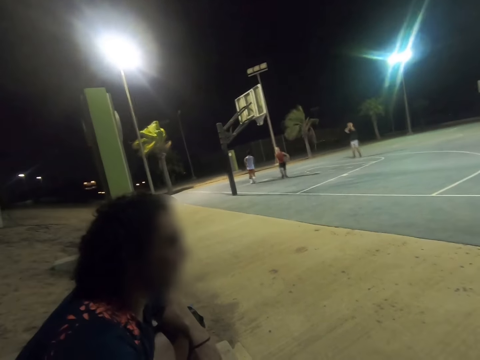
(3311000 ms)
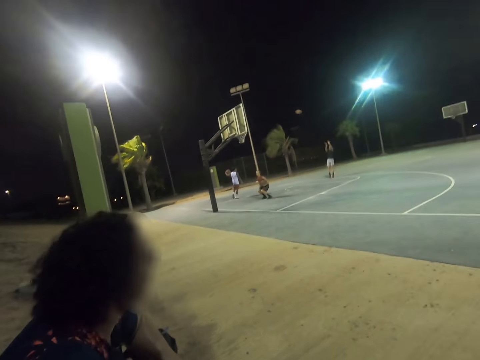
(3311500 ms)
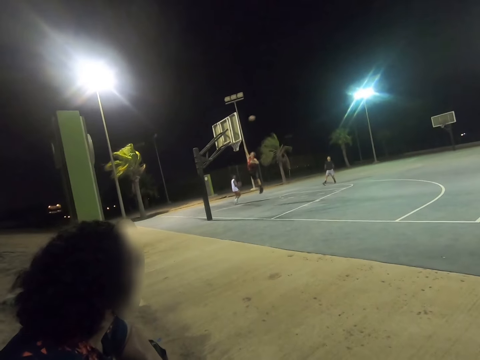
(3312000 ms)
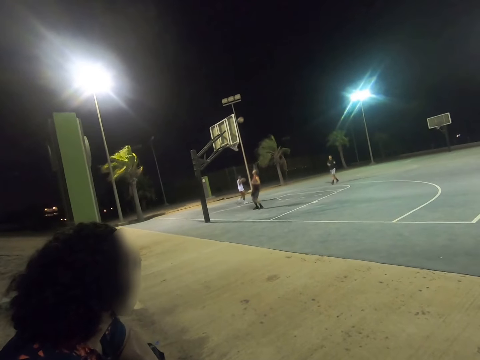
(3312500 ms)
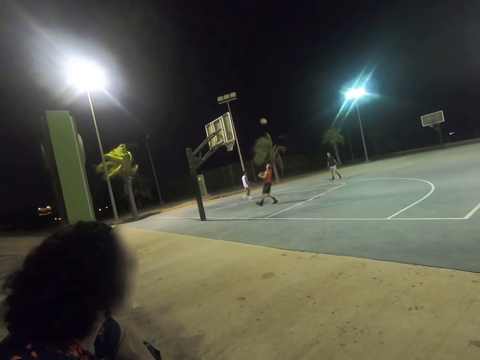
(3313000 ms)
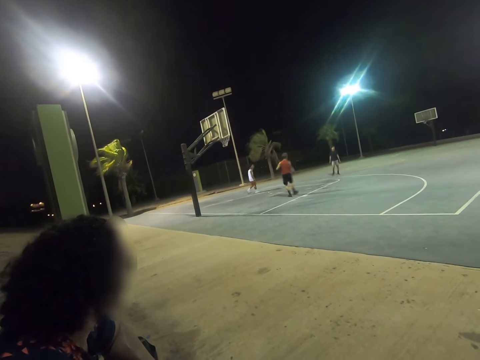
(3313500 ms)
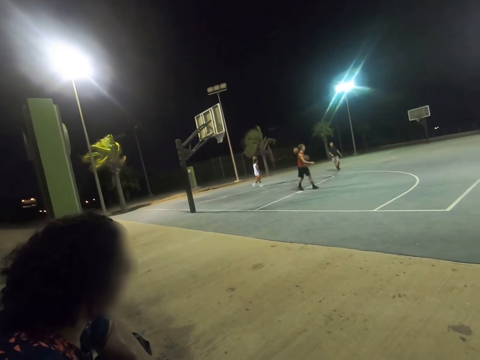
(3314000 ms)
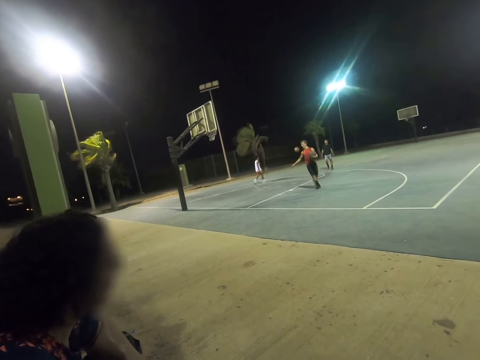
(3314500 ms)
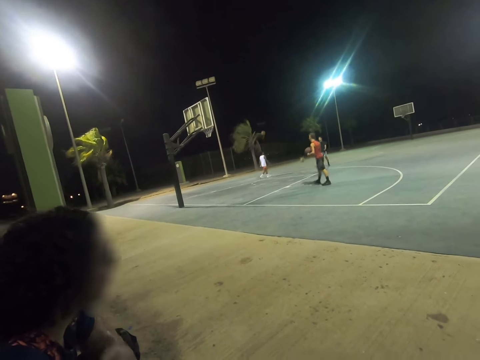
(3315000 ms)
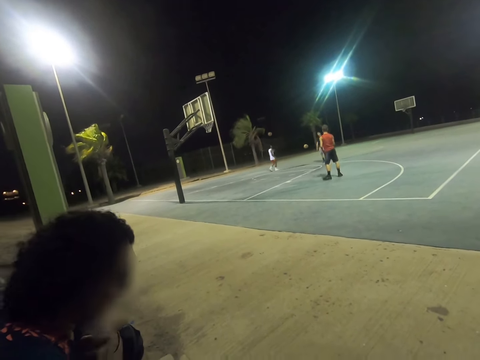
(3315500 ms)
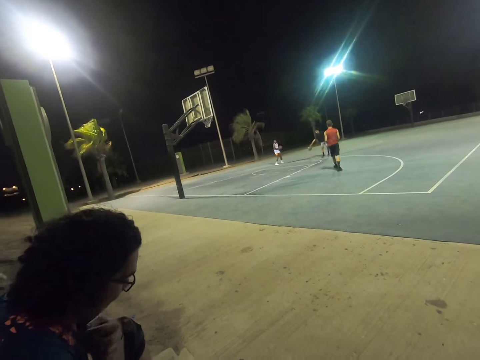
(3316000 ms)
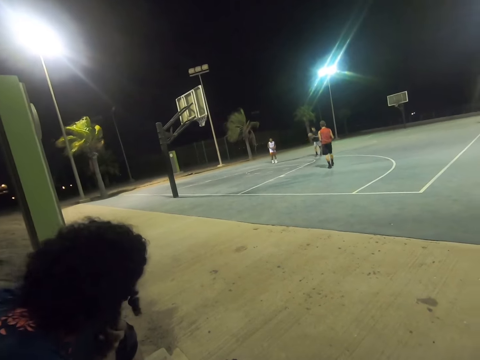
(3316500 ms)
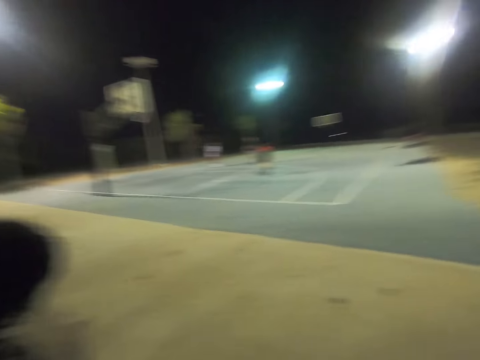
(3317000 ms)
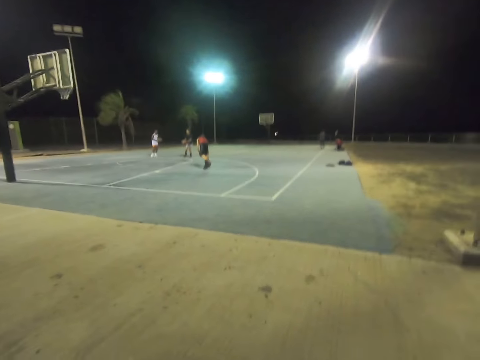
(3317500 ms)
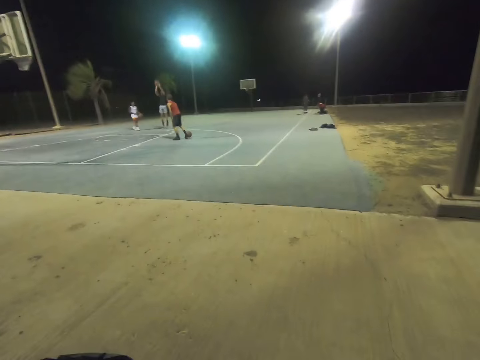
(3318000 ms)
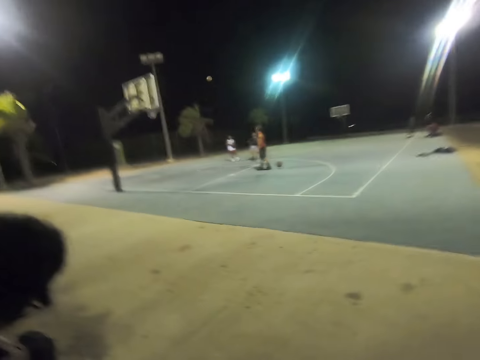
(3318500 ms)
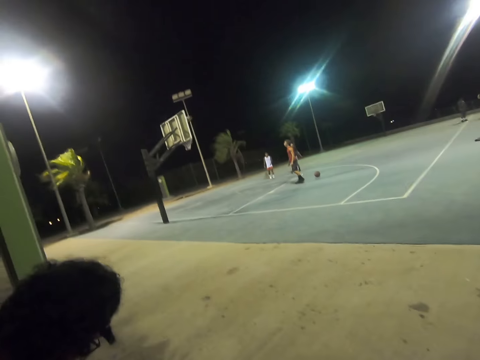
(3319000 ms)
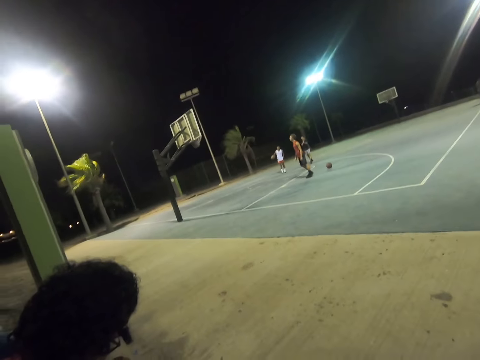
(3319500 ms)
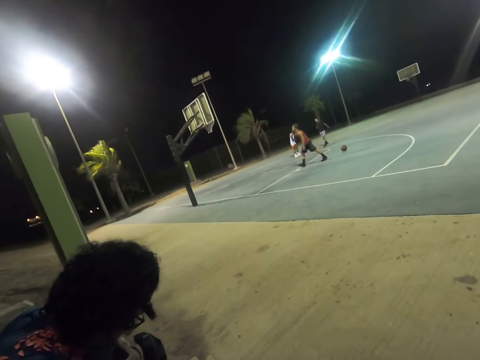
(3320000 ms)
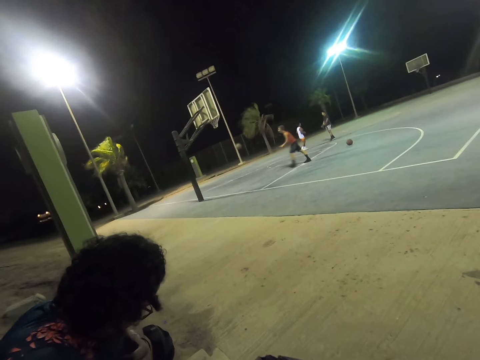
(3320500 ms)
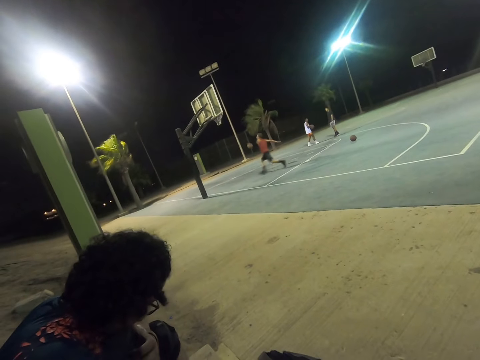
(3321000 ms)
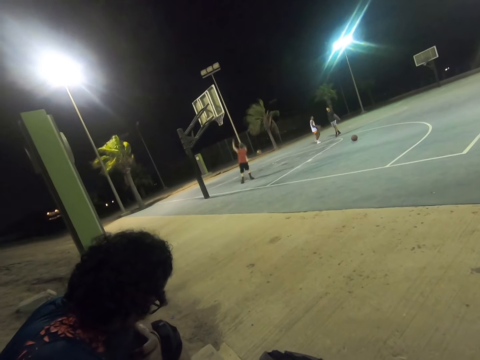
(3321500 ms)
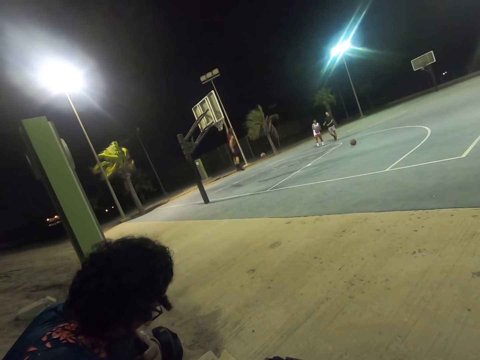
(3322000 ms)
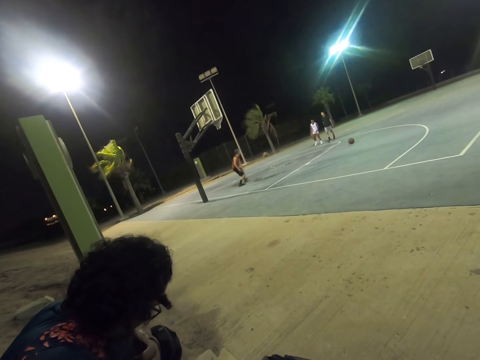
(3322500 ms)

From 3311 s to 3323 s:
The camera wearer watches a man play basketball. They watch another man play basketball.

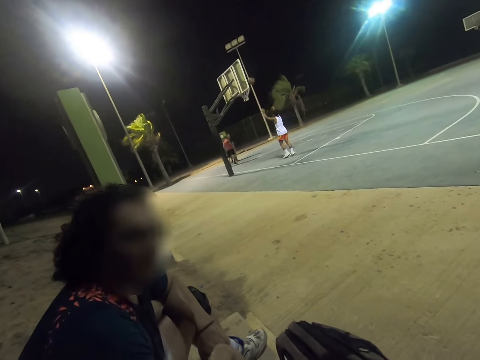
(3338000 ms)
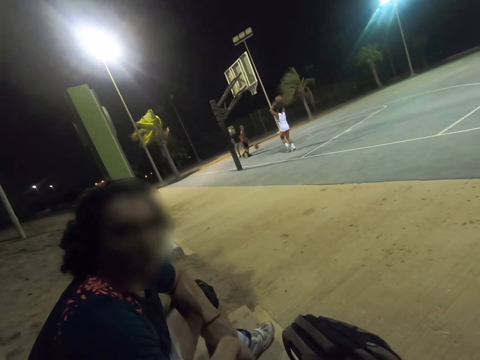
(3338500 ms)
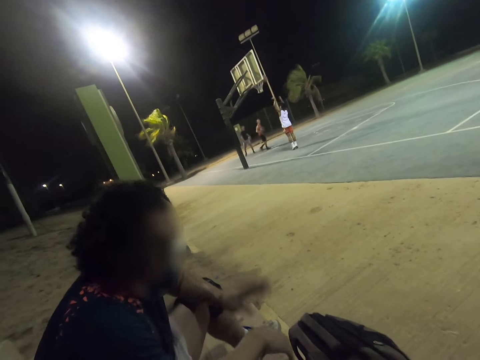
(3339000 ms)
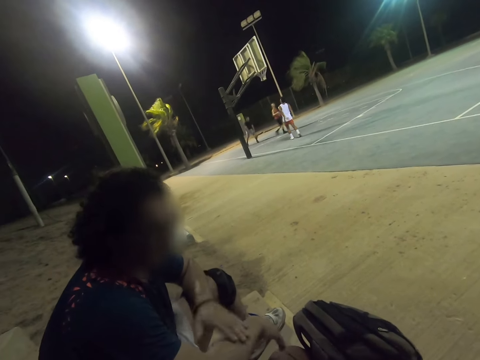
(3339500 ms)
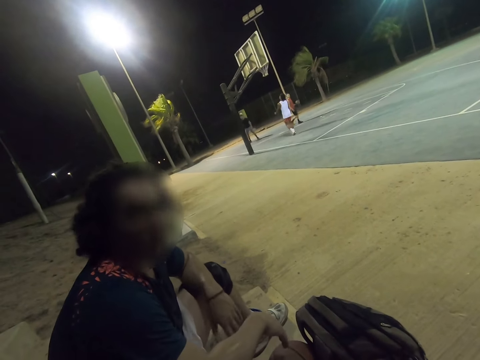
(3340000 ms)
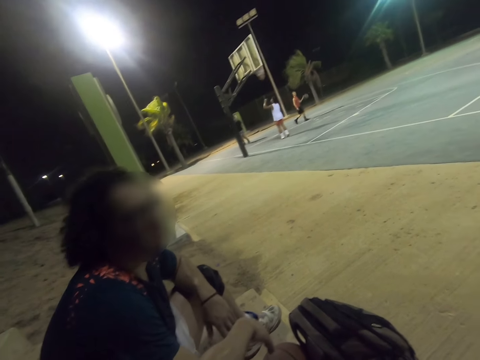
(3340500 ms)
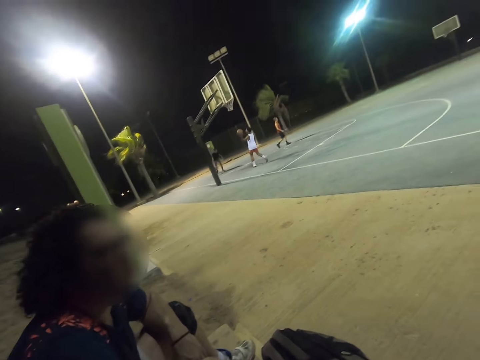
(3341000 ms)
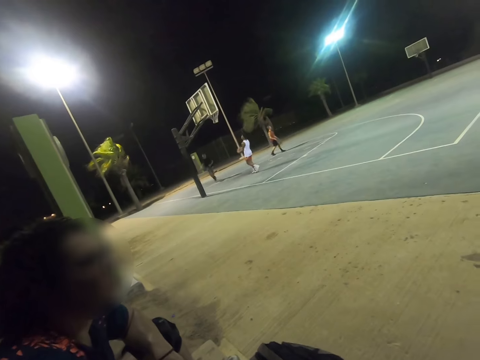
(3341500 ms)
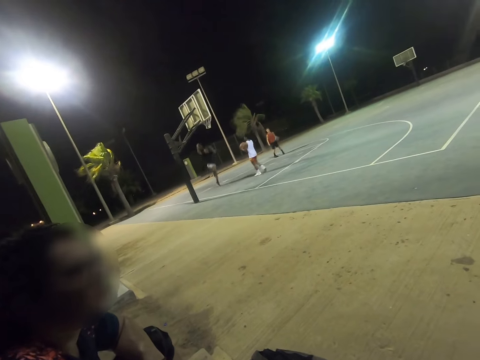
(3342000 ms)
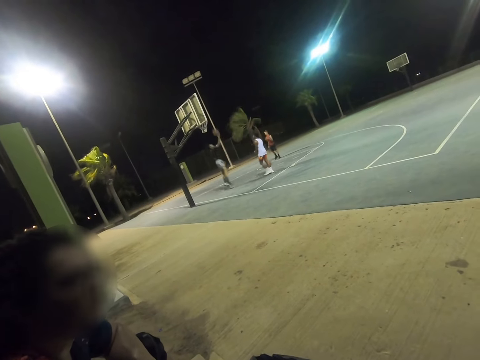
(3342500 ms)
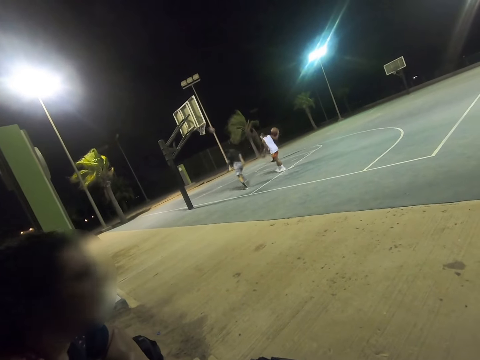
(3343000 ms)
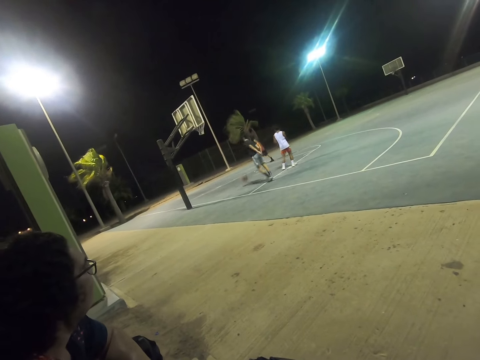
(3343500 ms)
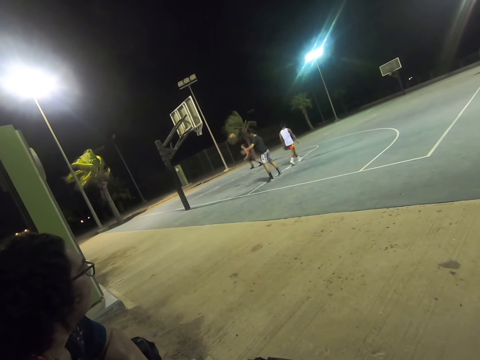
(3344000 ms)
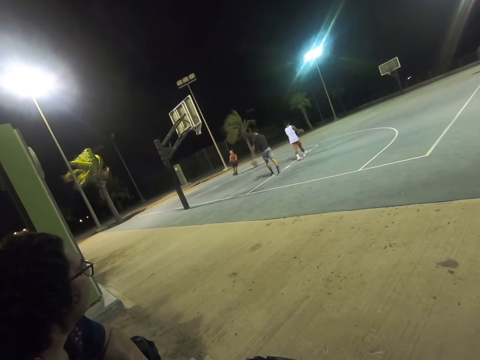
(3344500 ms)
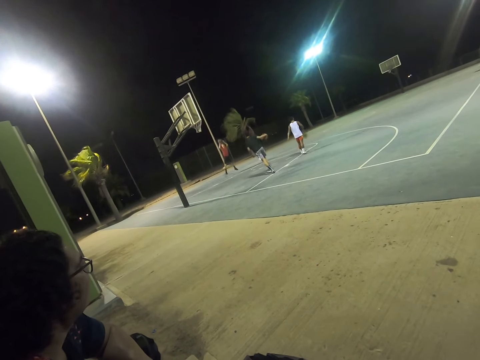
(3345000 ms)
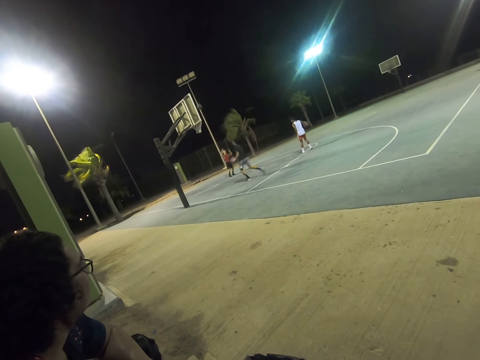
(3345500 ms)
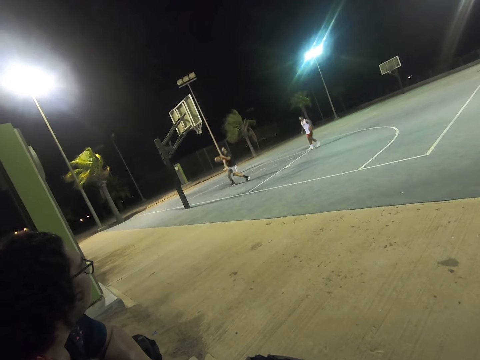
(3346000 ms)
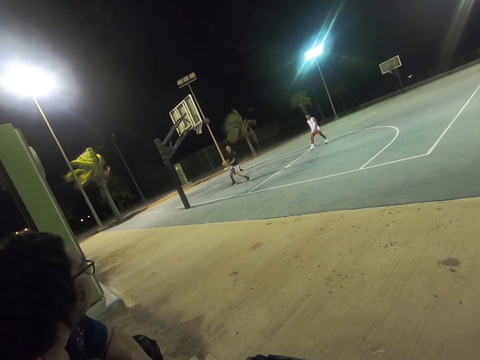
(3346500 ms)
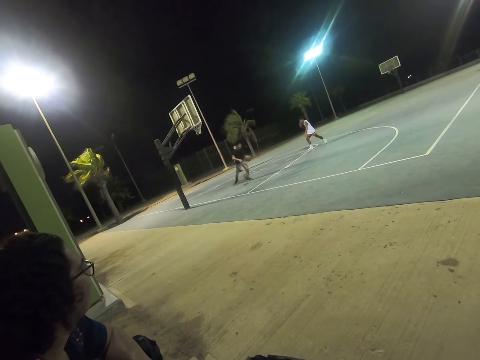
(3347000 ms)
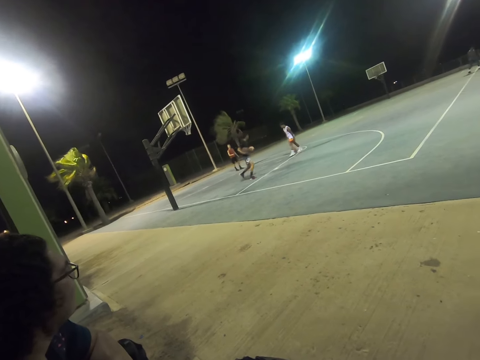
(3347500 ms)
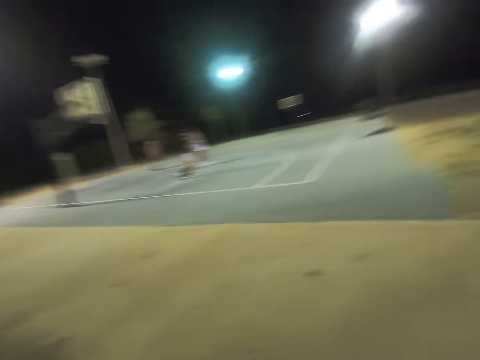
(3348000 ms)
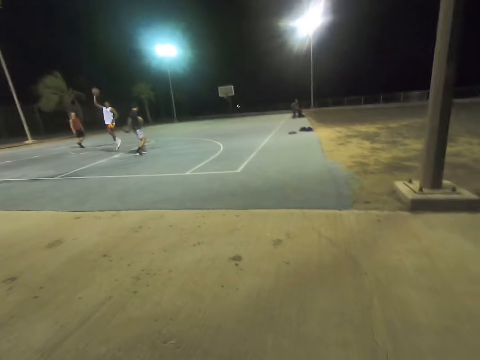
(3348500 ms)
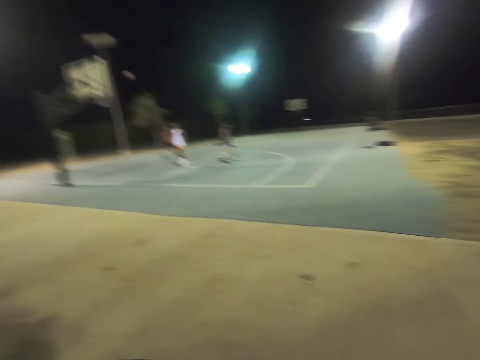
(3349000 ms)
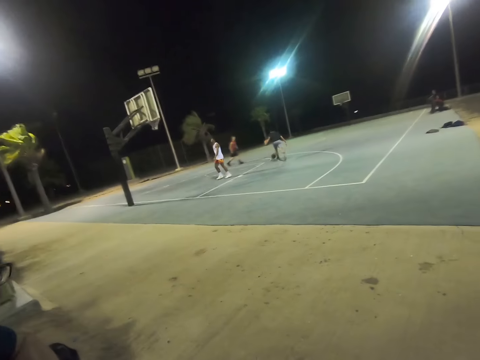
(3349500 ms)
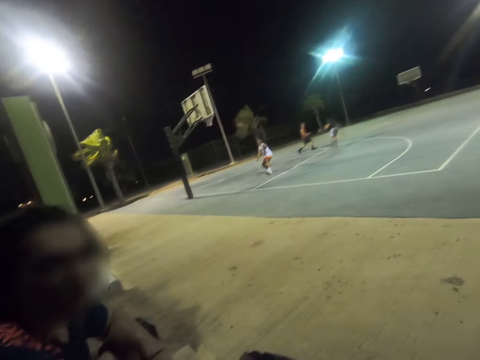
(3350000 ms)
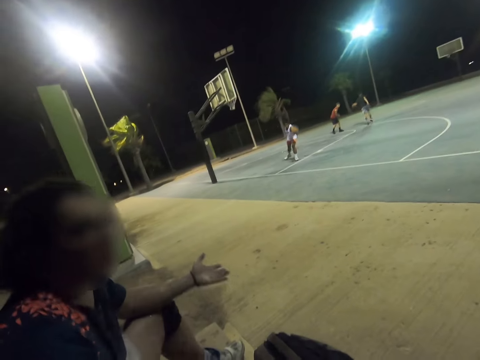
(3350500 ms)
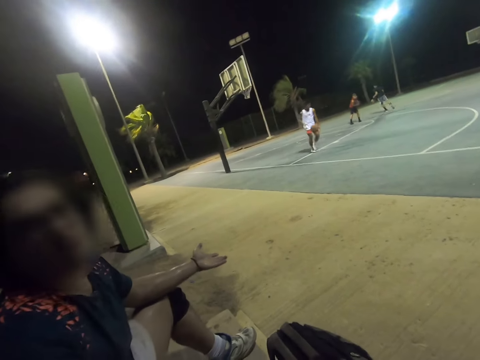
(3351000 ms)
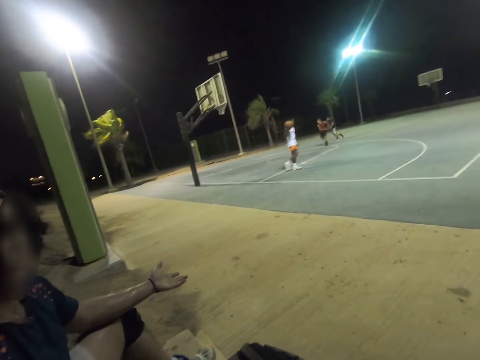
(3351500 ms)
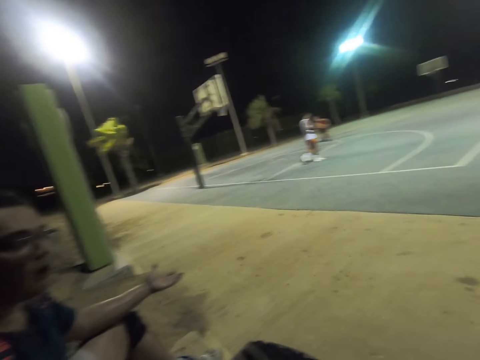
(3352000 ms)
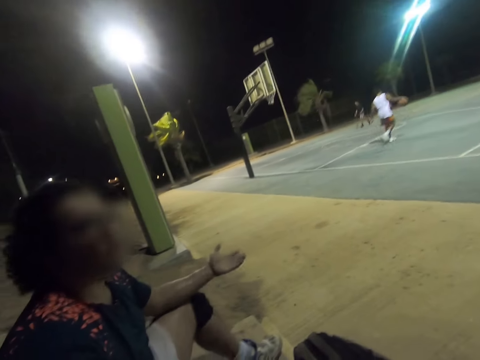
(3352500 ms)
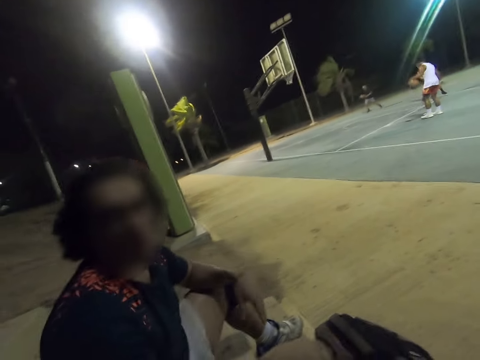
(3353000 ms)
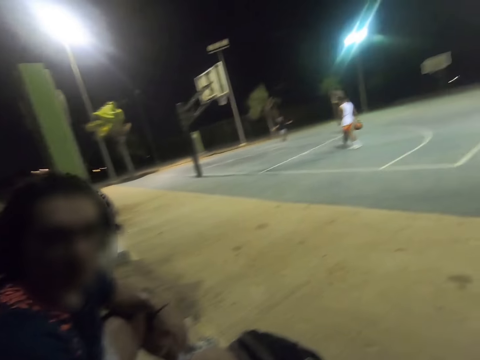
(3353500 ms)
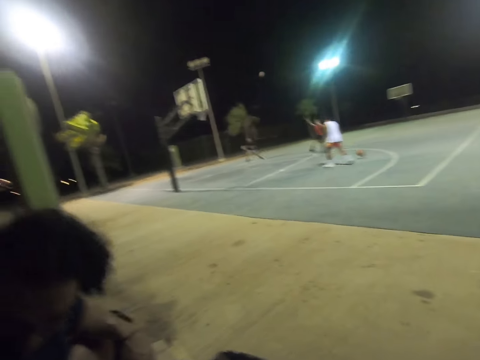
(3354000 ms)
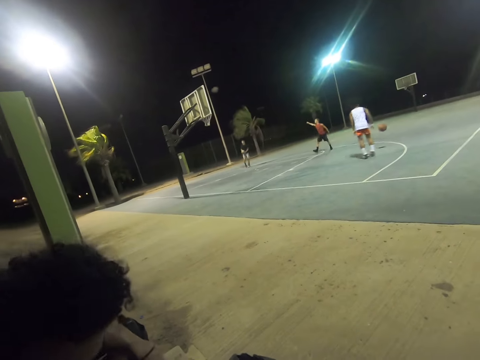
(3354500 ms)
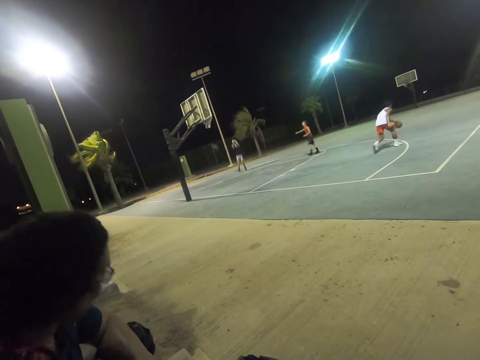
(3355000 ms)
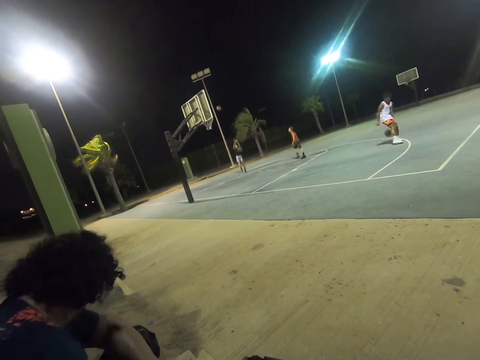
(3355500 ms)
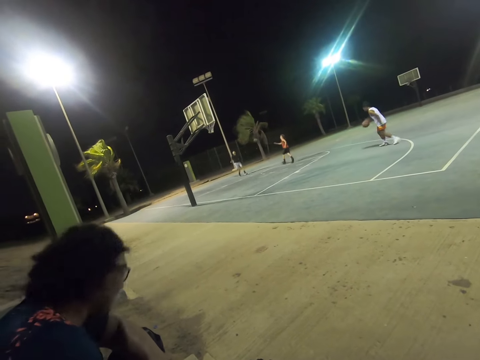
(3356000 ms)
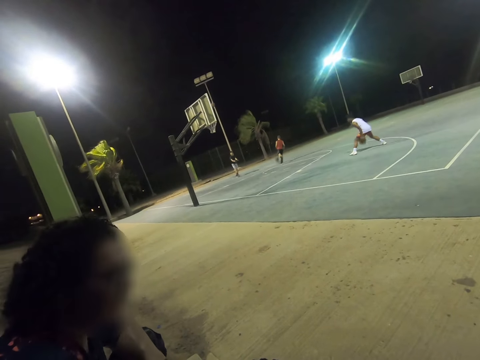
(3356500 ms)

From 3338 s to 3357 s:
A man does hand gestures. The man talks with the camera wearer. The man does hand gestures again.
